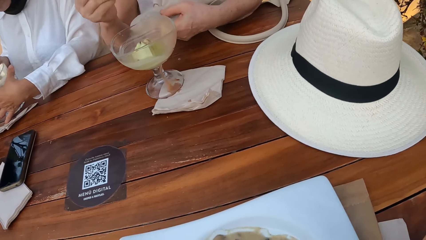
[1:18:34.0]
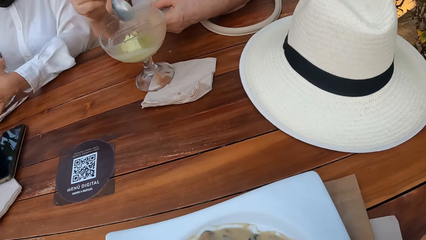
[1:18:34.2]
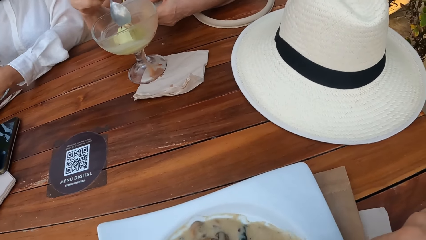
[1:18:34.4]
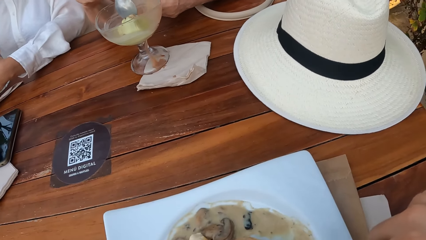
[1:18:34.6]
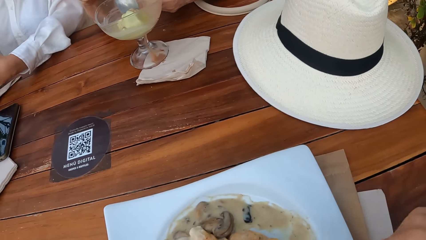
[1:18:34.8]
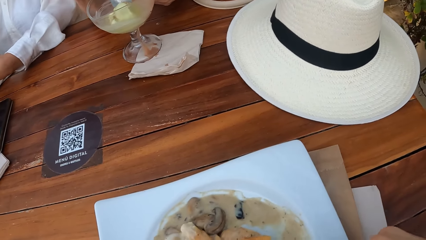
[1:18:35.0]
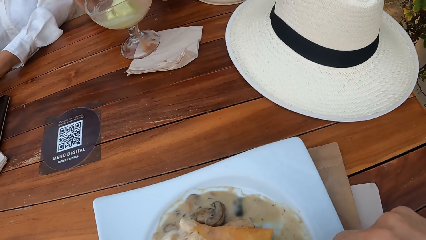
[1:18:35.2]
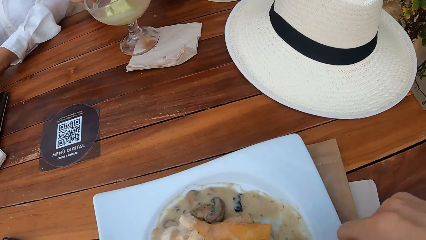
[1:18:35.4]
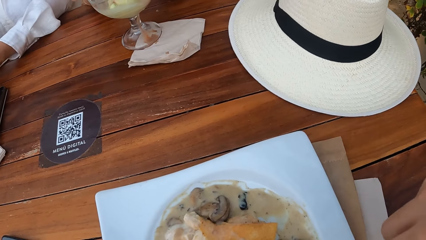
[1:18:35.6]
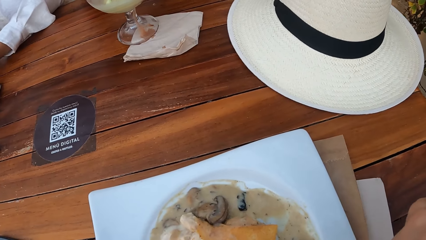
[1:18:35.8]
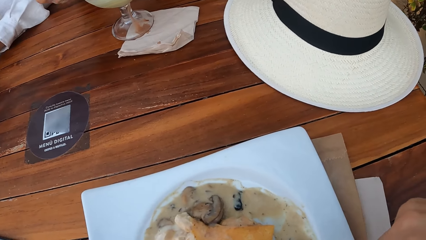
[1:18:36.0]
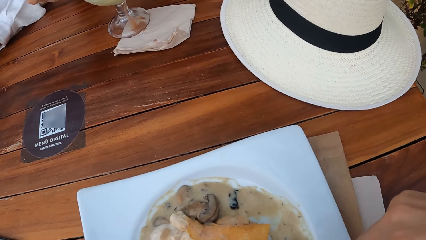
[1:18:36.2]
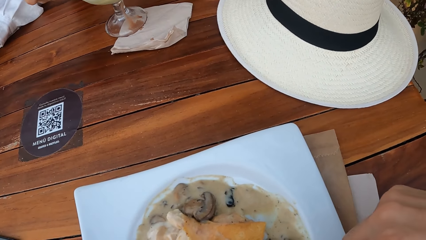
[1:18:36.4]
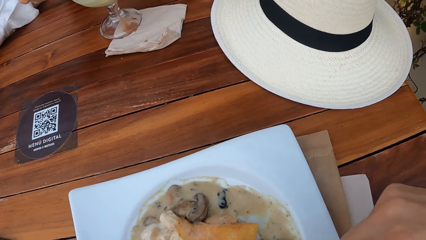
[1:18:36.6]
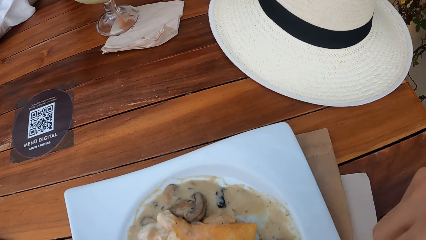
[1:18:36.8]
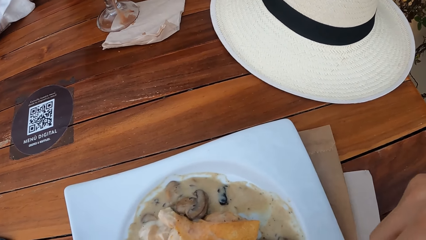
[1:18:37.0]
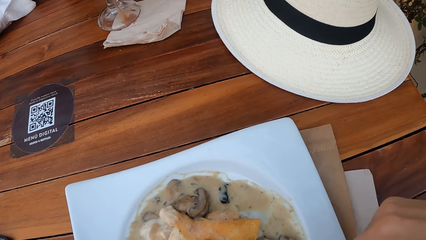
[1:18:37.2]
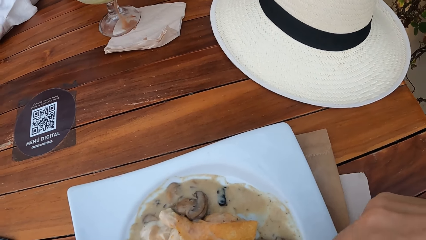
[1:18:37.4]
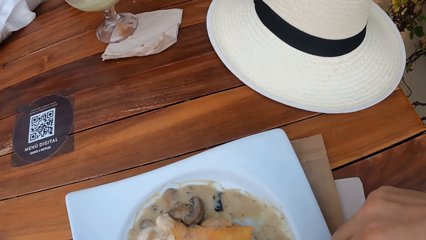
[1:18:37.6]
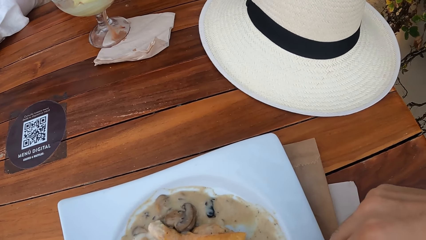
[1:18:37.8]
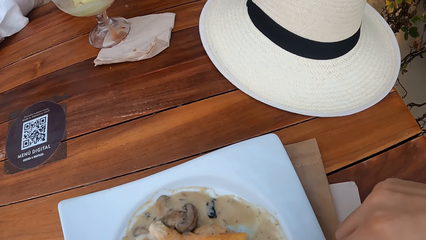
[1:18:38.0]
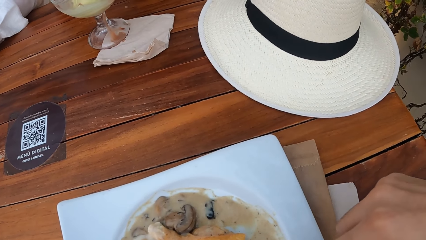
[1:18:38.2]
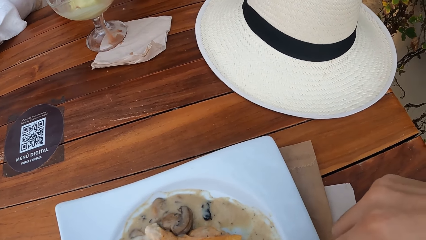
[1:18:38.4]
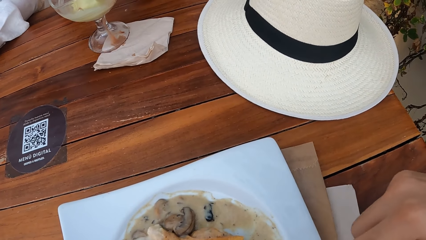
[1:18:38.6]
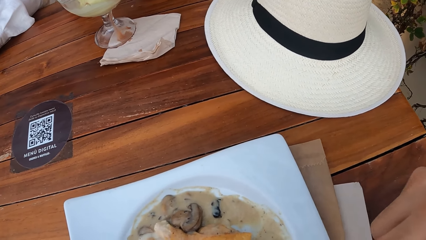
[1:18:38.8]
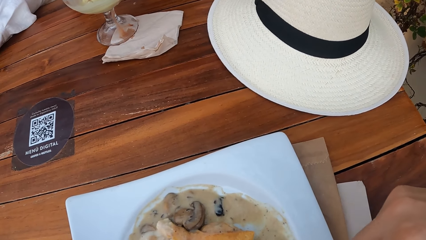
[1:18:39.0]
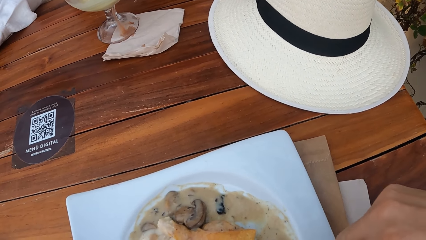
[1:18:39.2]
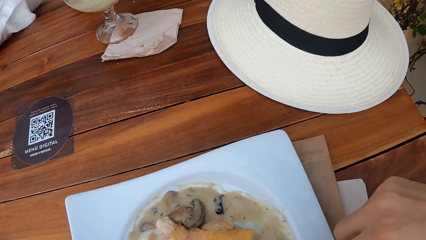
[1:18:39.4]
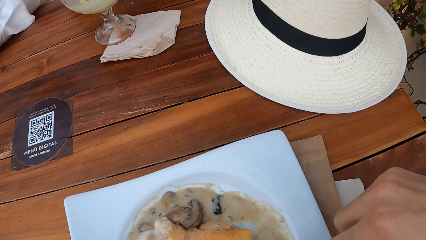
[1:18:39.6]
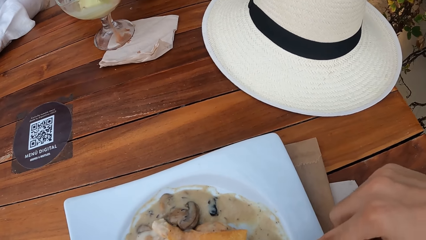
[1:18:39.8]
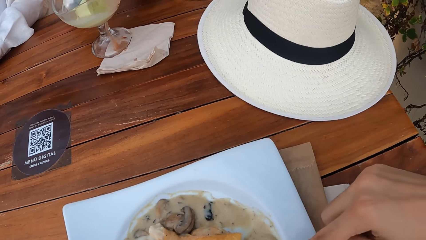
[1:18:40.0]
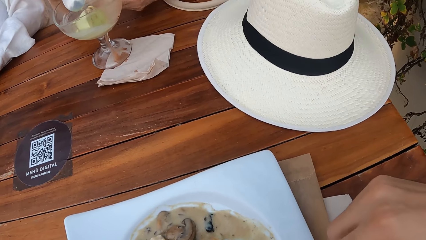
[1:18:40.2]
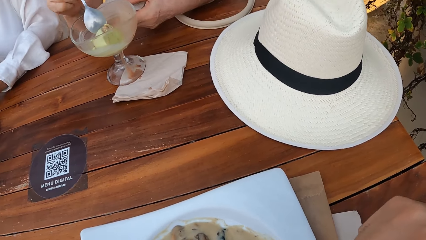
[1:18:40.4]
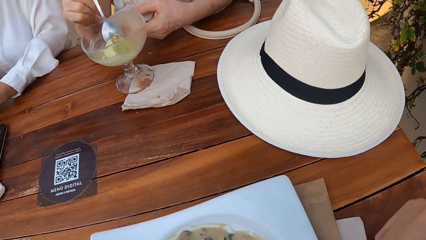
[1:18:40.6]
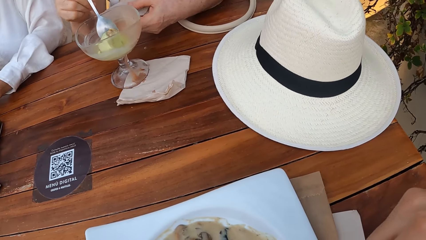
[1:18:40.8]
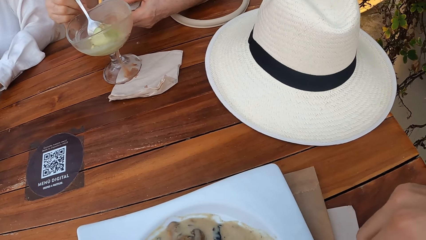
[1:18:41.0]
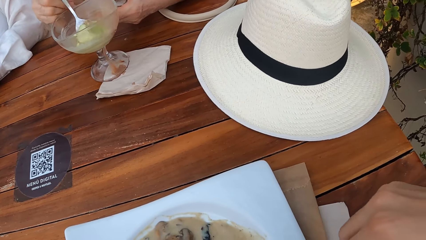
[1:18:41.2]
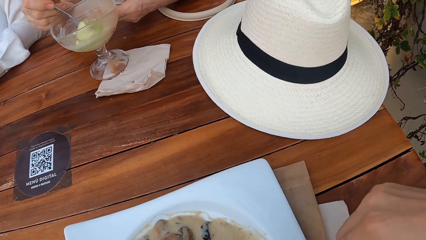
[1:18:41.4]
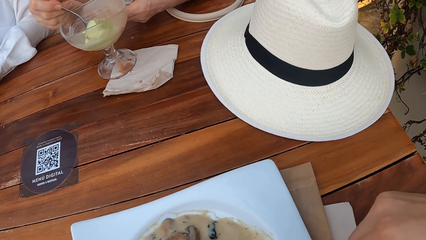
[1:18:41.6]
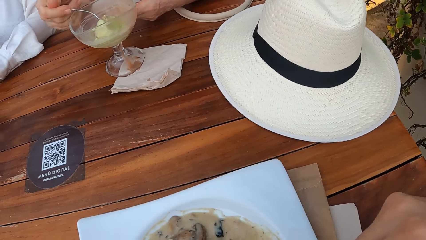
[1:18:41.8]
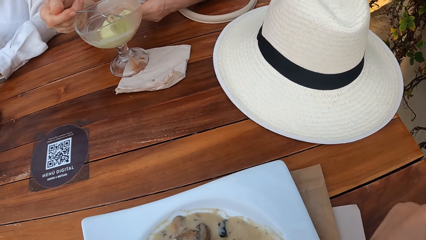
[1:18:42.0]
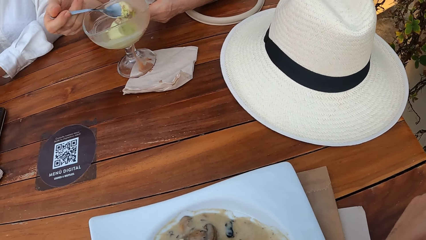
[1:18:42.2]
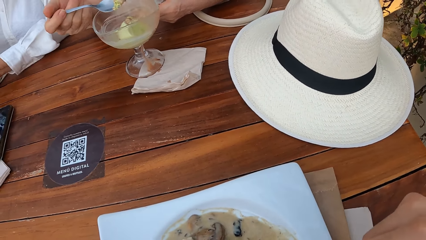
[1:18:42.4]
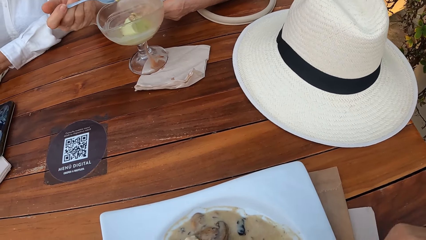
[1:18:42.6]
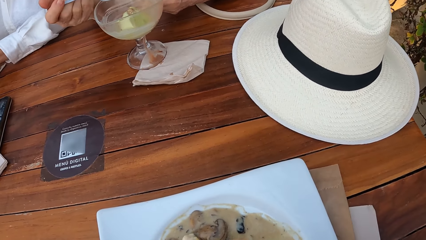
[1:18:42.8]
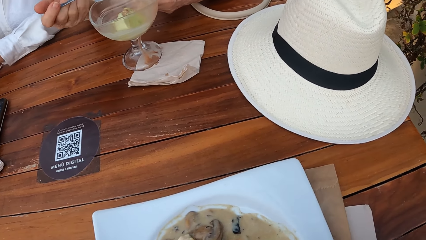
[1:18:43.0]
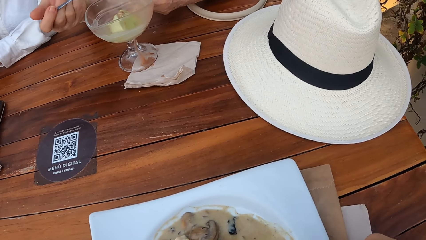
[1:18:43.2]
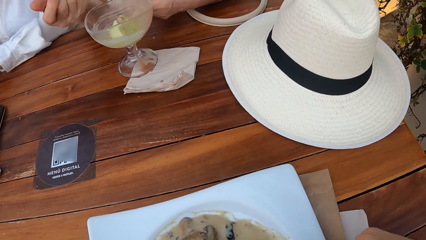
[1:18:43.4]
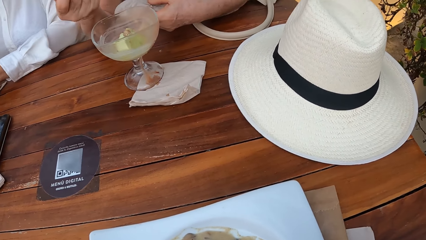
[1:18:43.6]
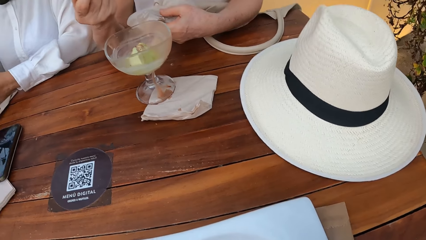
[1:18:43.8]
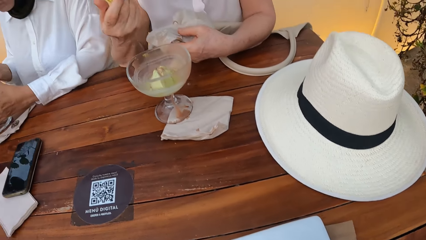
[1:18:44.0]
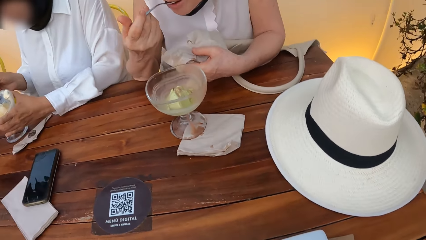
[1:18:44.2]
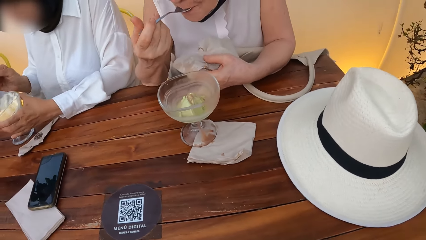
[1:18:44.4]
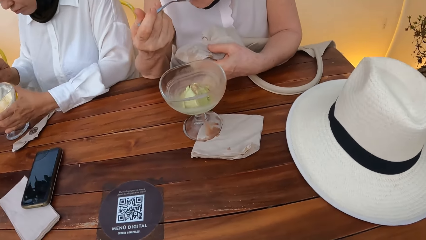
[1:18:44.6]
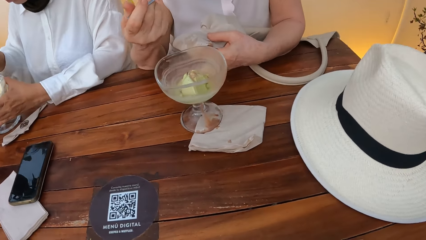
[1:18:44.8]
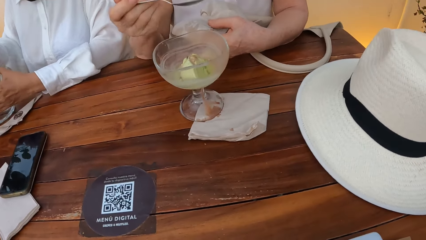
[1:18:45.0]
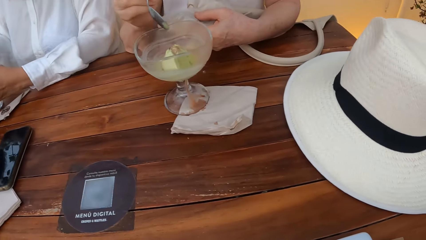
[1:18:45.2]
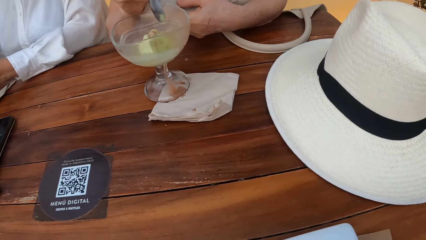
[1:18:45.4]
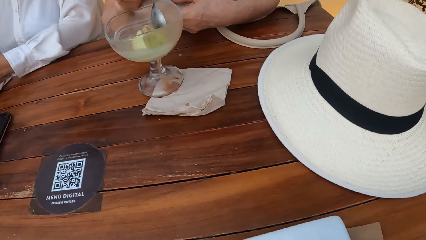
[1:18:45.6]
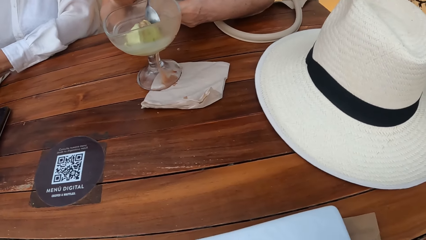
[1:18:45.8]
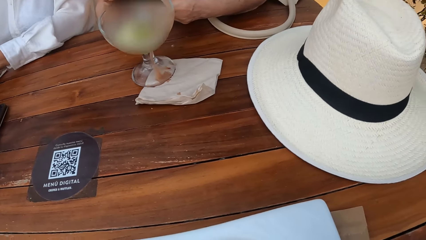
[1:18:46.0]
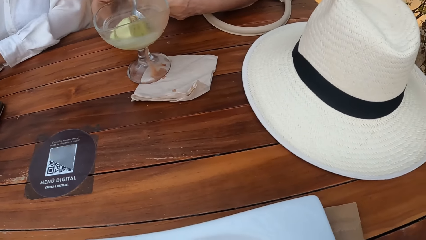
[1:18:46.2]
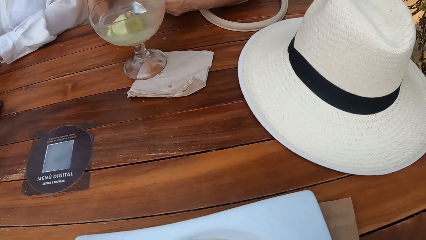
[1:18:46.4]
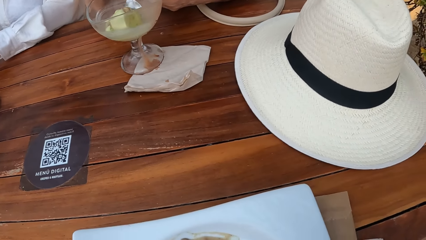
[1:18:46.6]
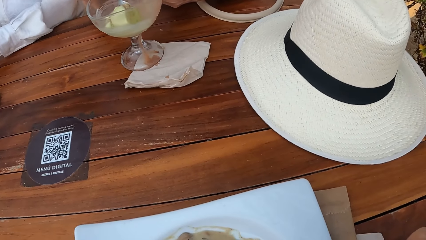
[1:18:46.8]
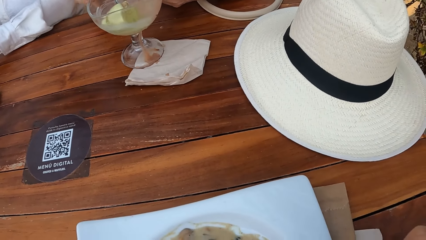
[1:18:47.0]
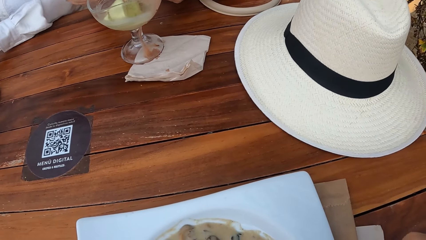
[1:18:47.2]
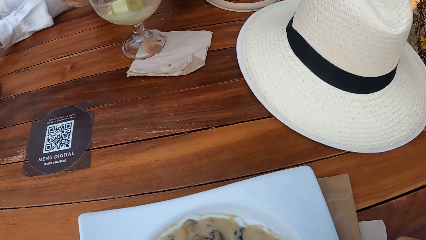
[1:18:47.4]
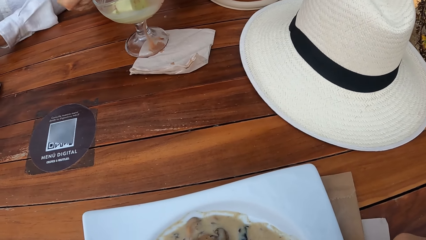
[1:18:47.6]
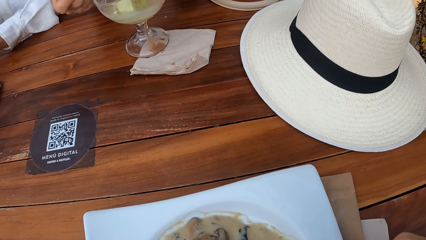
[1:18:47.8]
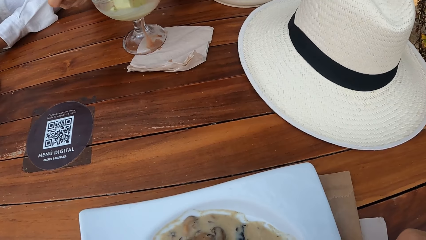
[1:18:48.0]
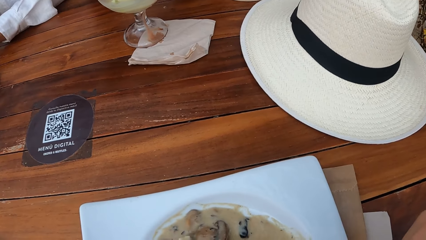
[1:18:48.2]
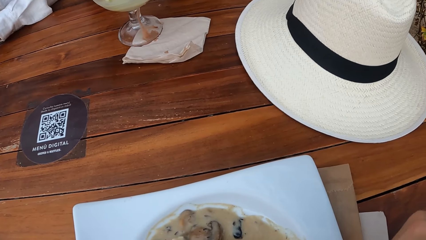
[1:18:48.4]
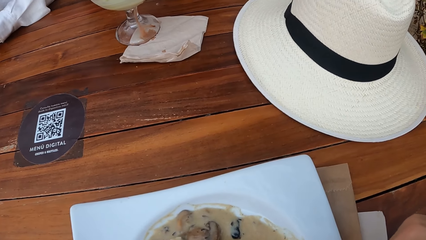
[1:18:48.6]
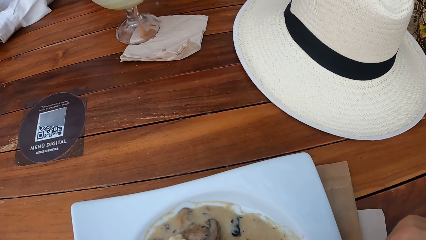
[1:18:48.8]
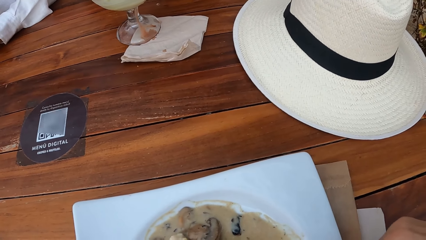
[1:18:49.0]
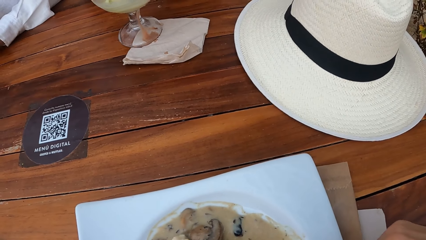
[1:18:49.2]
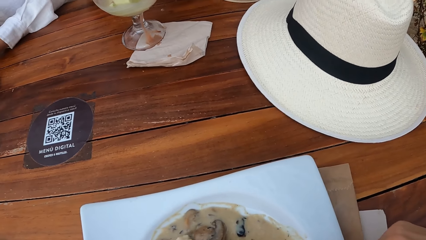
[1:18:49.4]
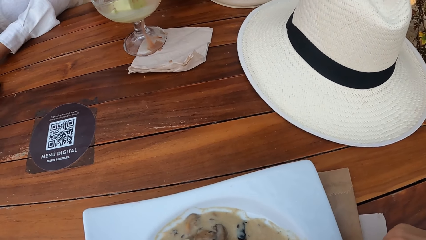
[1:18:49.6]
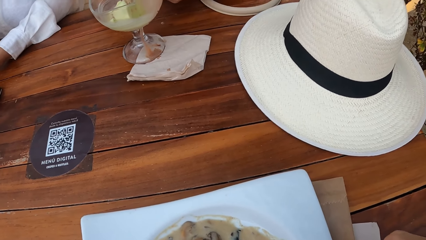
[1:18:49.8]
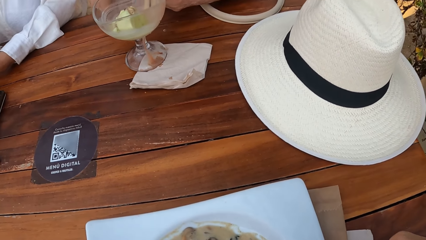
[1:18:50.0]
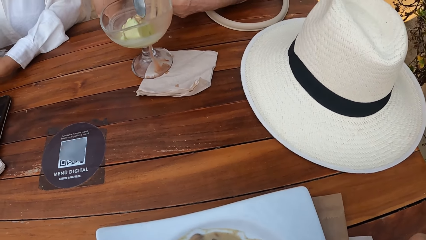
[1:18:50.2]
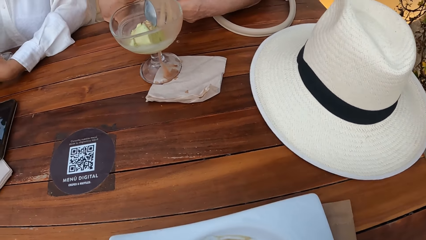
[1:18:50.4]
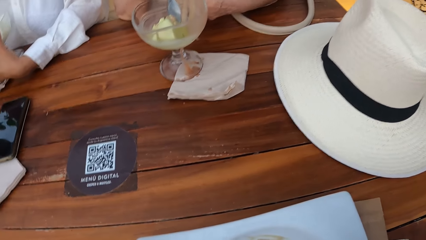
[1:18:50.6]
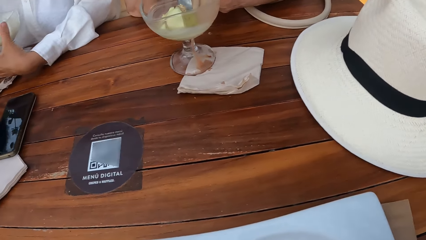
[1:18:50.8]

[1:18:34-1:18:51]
The camera wearer looks around. They eat ice cream. A lady eats ice cream with a spoon.
